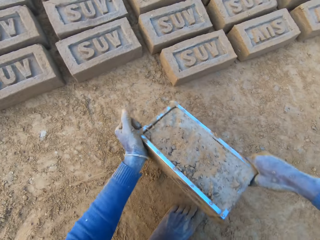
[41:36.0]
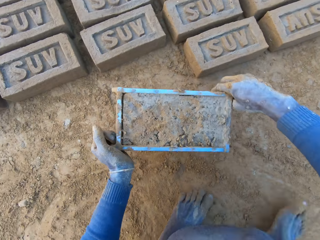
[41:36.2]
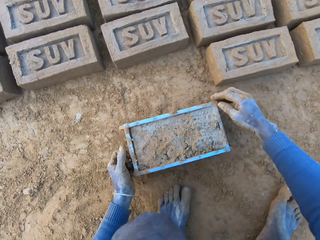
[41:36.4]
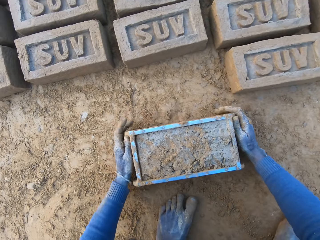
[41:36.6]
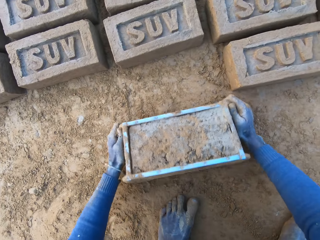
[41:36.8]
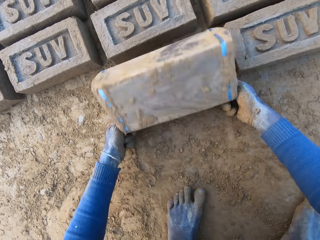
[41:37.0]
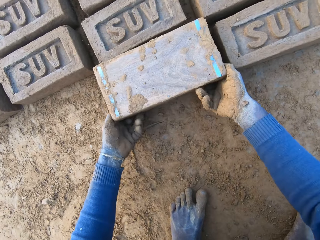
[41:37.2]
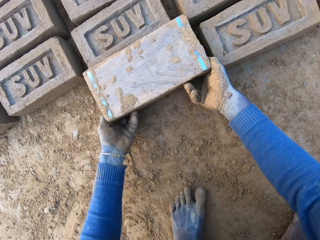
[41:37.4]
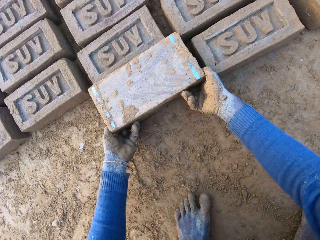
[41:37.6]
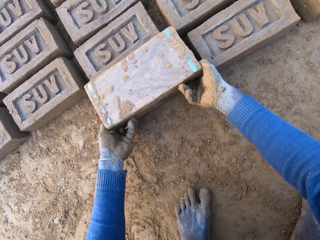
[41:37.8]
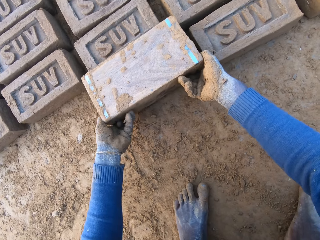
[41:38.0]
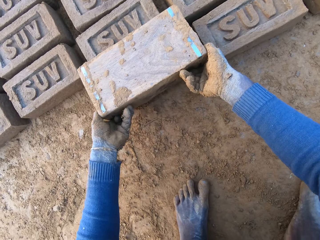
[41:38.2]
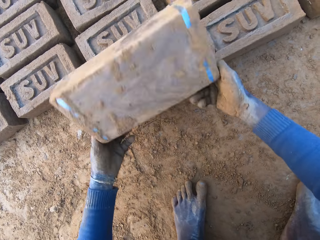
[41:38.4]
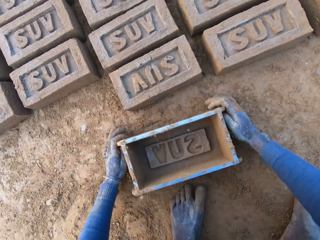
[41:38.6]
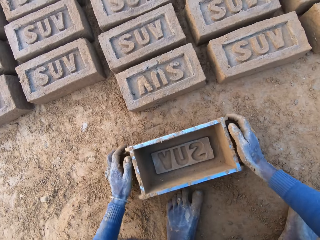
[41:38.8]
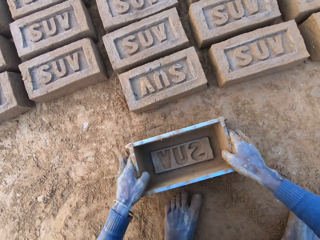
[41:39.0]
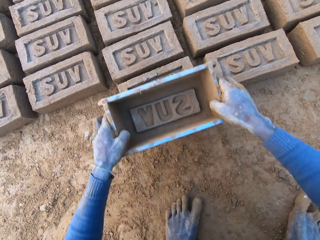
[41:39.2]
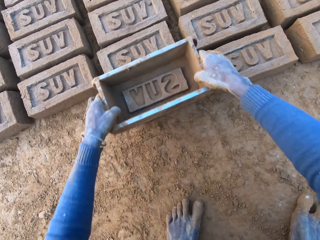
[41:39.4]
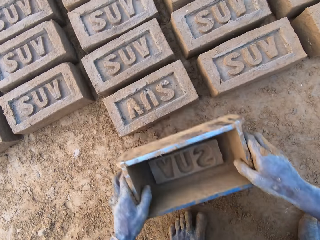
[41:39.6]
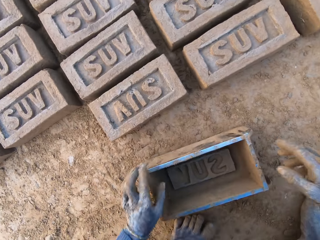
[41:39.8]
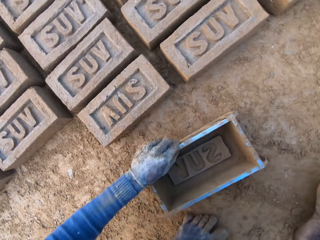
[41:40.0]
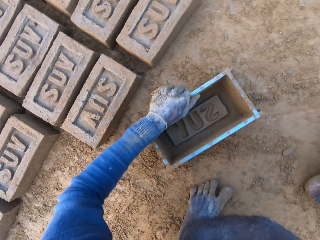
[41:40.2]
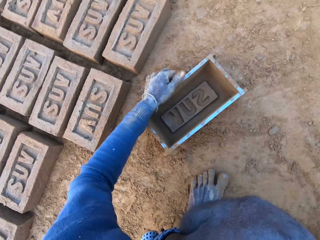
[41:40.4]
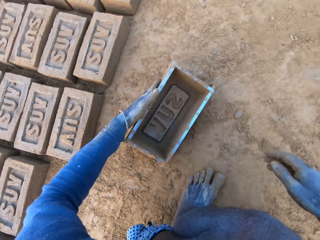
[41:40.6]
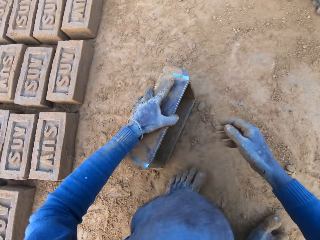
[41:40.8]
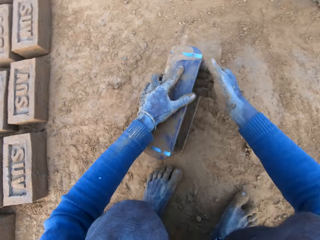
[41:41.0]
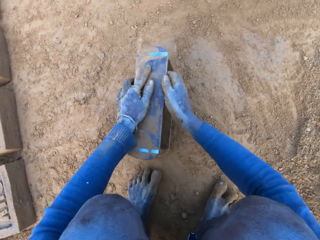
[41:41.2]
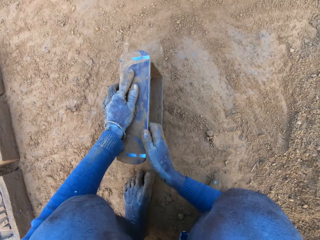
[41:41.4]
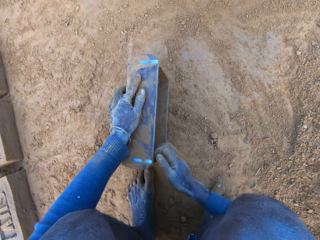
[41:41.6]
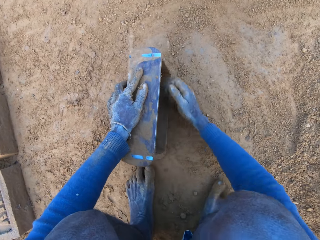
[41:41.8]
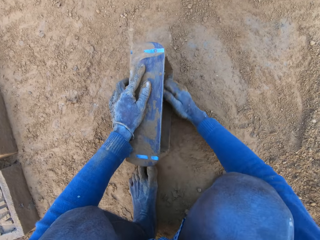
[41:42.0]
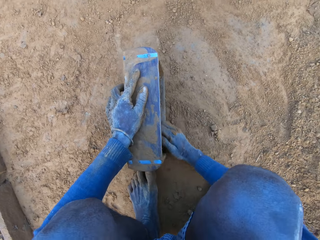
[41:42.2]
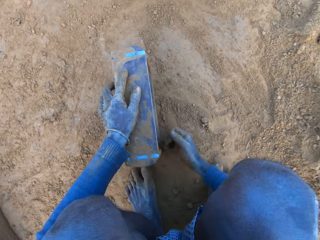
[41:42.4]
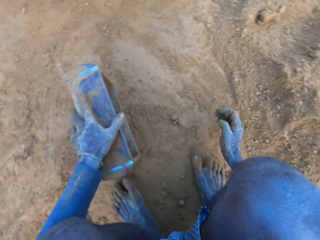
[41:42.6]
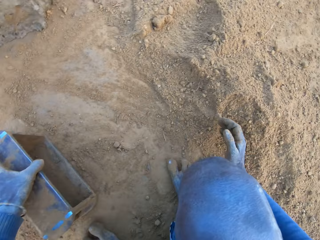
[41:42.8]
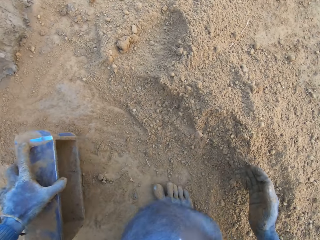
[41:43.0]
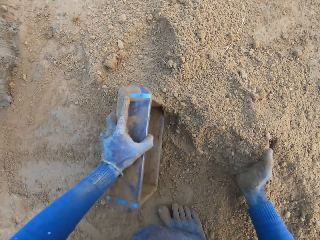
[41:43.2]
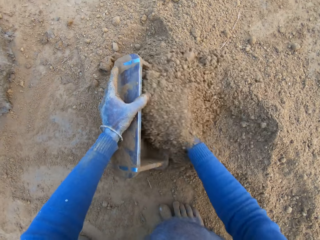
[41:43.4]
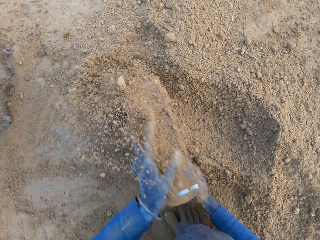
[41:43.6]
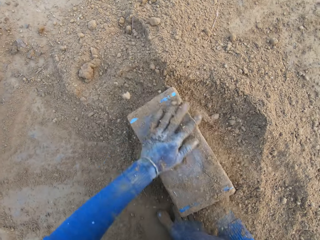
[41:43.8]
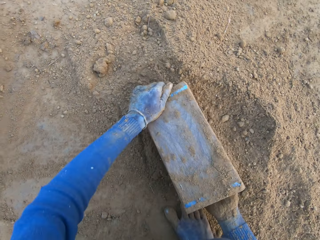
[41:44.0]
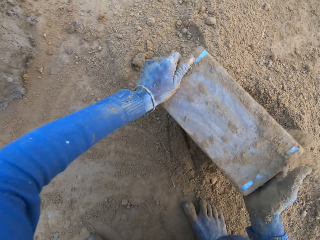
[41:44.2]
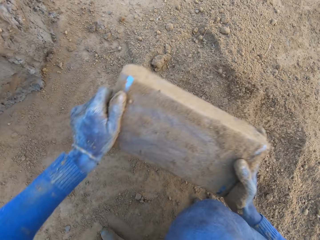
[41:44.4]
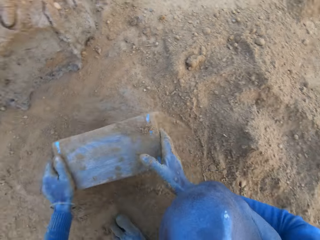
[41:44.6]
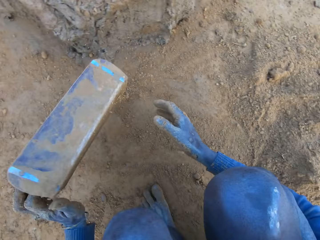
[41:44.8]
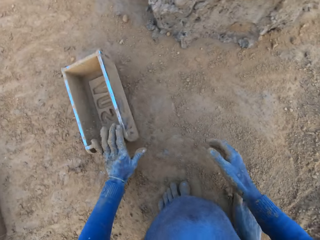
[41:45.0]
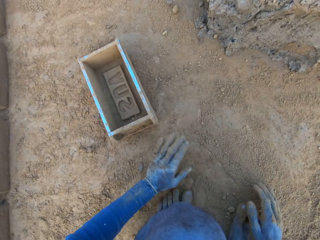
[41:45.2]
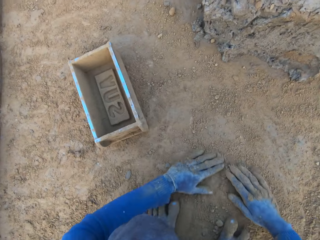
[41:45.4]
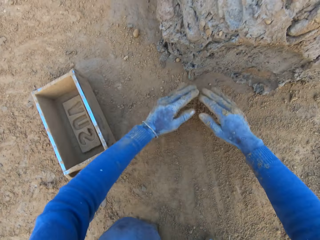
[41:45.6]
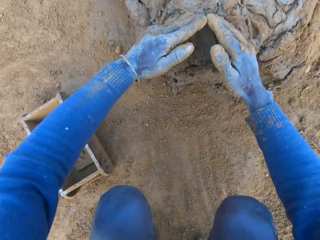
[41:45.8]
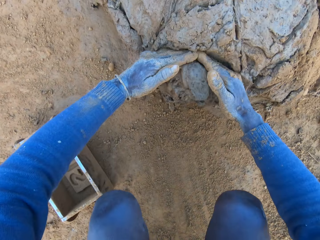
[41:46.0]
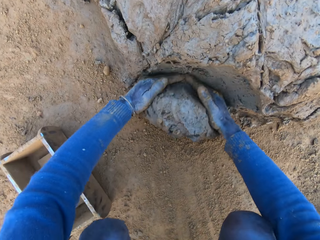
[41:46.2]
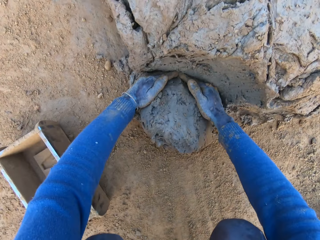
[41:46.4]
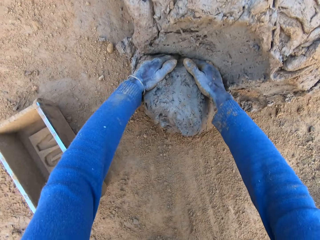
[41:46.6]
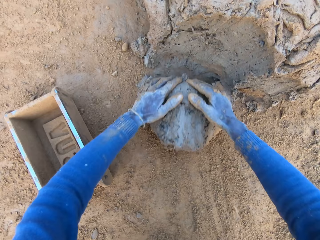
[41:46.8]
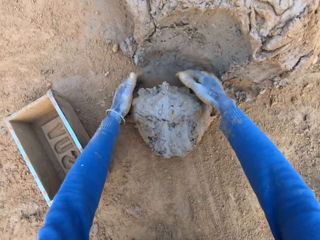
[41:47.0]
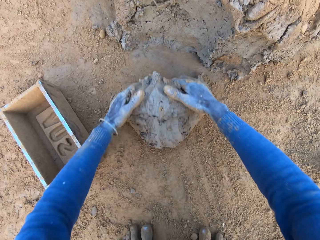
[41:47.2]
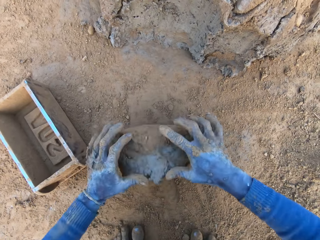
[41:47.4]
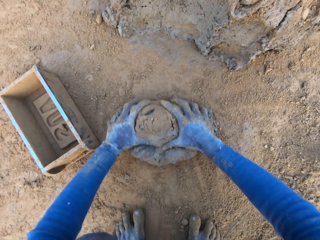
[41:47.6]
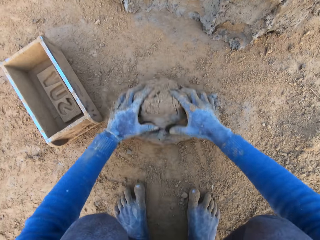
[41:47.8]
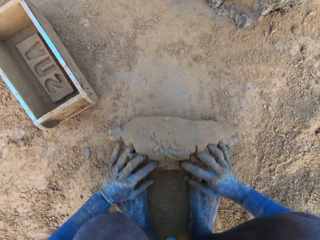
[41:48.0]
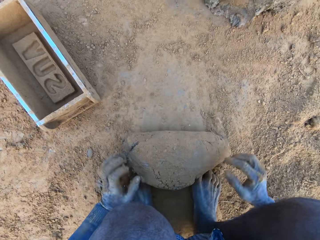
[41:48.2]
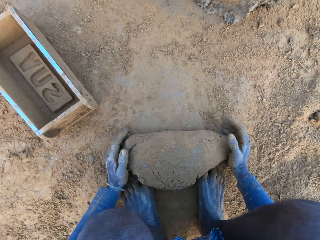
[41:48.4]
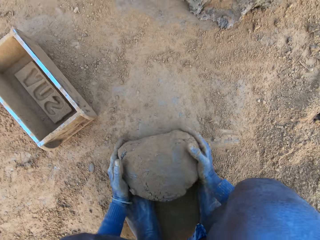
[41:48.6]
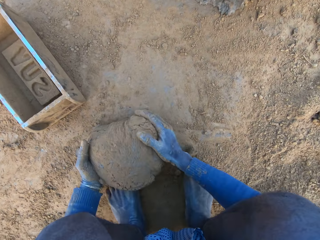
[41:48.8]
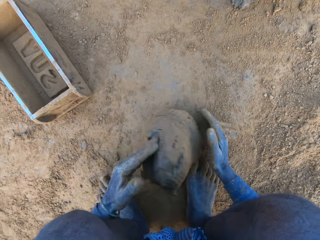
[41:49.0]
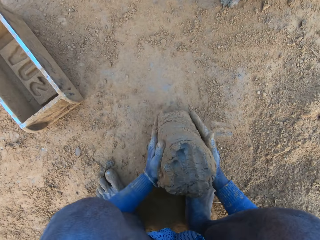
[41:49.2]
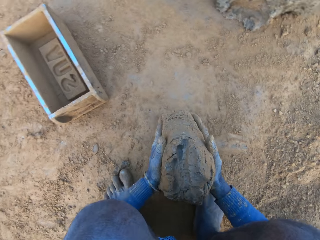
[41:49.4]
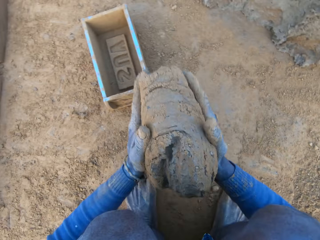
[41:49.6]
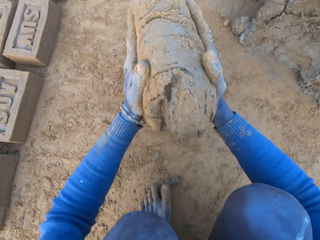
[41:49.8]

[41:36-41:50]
The camera wearer moves towards the bricks. He carries the iron brick mold or container from the ground with his two hands. He hits the container on the ground. He drops the iron brick mold on the ground beside other bricks. He turns the iron brick mold on the ground. He lifts up the container and hits the container on the ground. He drops the iron brick mold on the ground. He picks up the container and presses on the brick with the container. He hits the brick with the iron brick mold in his hands. He drops the iron brick mold on the ground. He moves towards the clay or concrete and wipes the container with his right hand. He removes the concrete from the iron brick mold with his right hand. He moves his hand away from the container and fetches sand with the container and his hand. He pours the sand from the ground into the iron brick mold with his right hand. He turns the container and wipes the back of the container with his hand. He removes the sand from the iron brick mold. He lifts up the container and hits the container on the ground. He drops the iron brick mold on the ground. He drags his hands on the sand and moves his hands towards the clay. He cuts a portion of the concrete from a heap of concrete with his hands. He rolls the clay on the sand. He mixes the concrete with his hands. He presses on the clay with his hands.

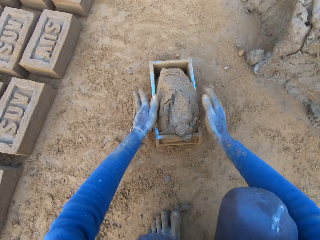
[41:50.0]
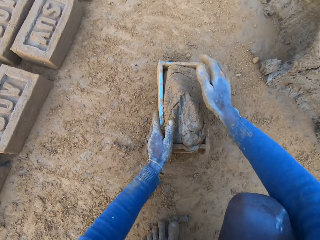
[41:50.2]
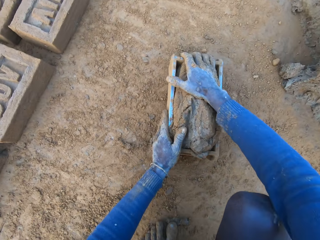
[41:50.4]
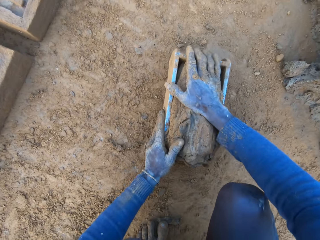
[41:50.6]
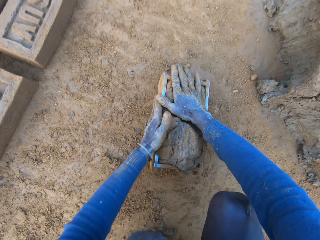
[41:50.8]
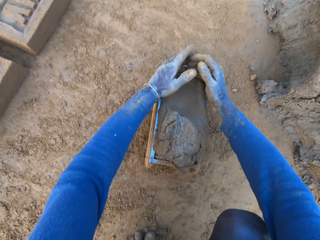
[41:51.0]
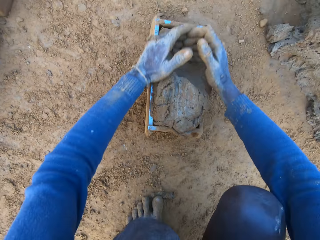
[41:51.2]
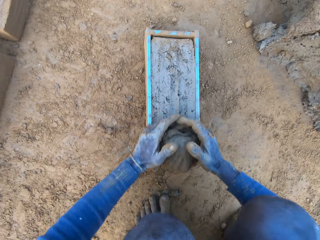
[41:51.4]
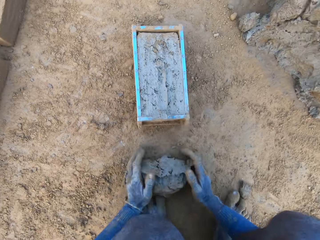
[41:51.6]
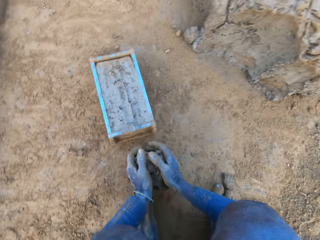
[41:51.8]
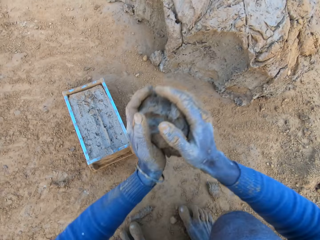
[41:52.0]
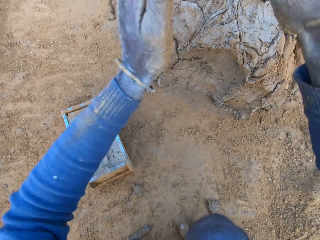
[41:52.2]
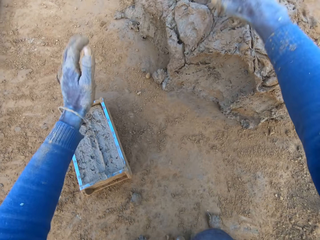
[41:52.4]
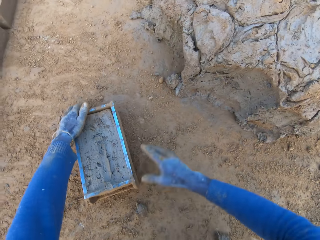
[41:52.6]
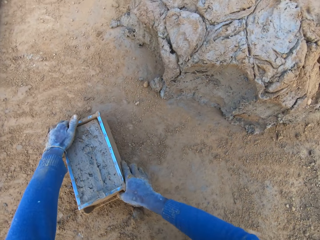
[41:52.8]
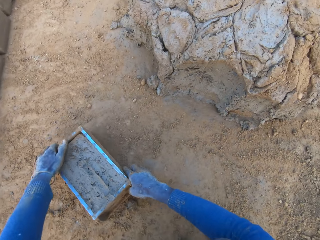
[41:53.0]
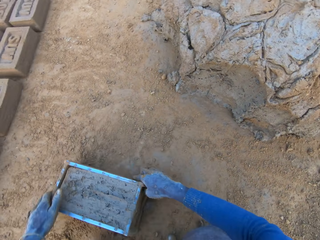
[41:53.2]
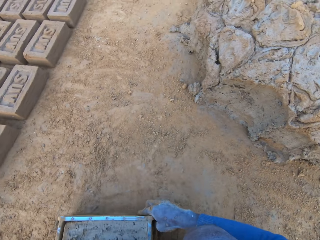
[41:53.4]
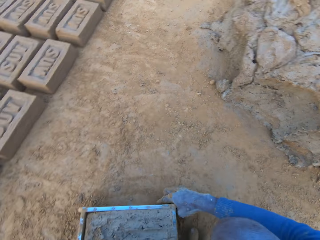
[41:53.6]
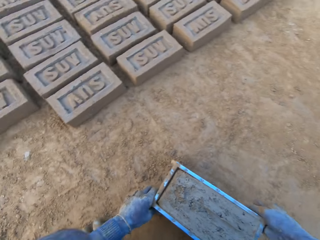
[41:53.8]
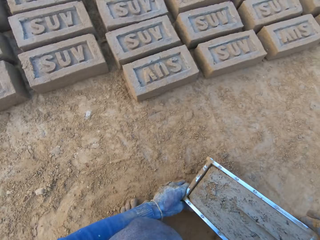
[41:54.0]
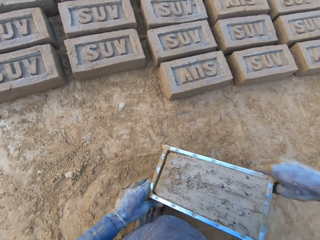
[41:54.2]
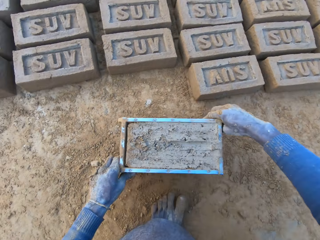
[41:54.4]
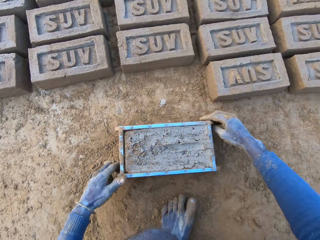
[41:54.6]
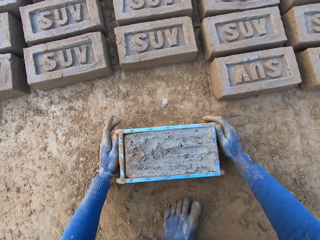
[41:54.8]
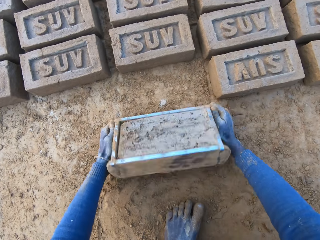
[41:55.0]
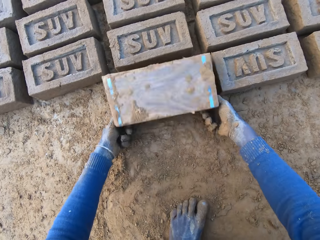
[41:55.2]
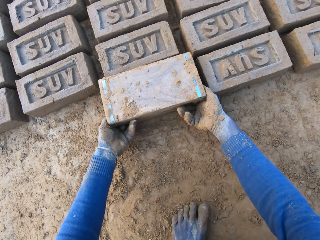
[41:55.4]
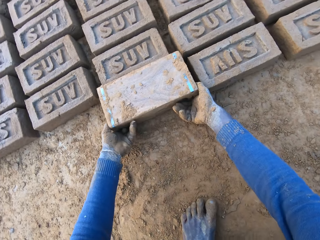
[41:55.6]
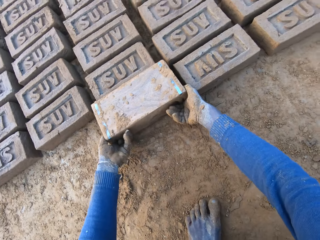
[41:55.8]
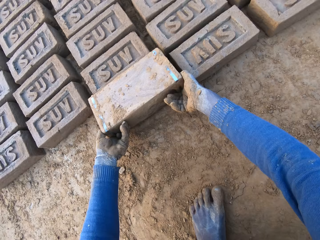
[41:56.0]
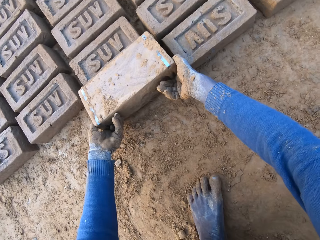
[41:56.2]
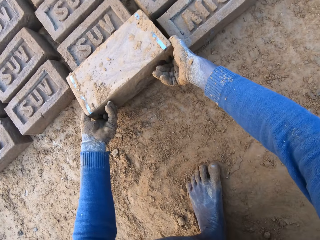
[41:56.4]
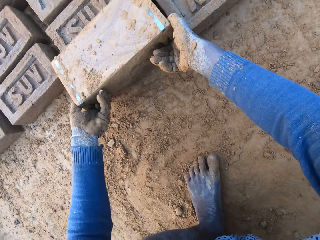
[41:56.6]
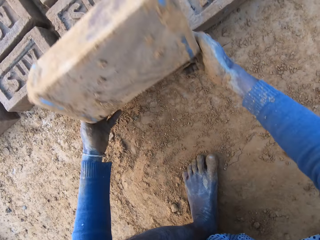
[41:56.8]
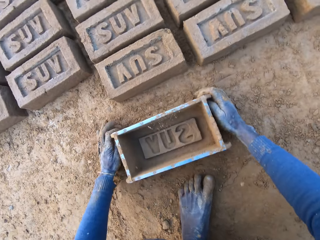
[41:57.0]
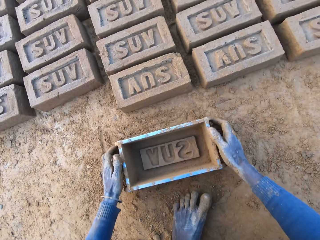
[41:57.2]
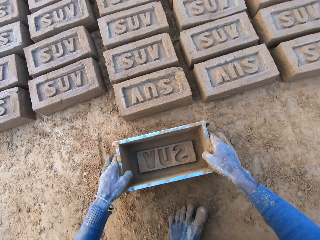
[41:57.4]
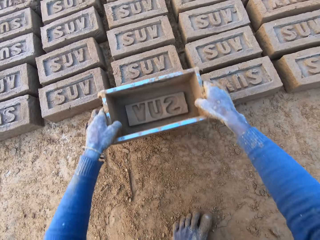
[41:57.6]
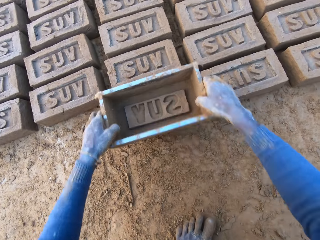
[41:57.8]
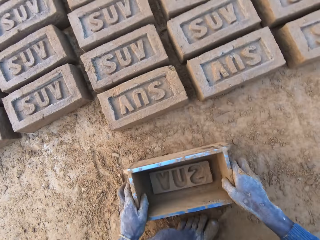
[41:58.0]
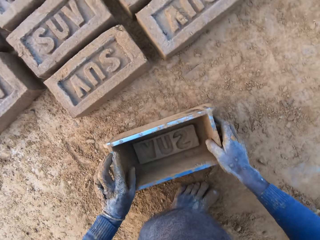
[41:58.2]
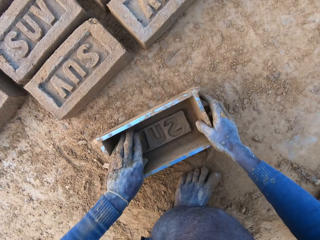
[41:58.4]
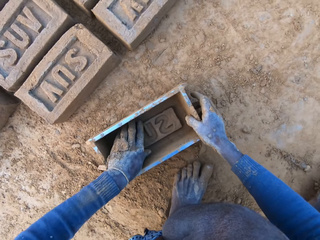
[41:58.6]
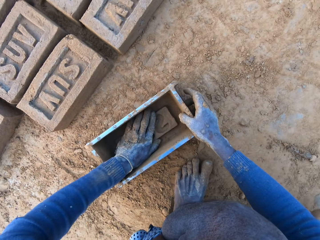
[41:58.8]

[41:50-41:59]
The camera wearer moves the clay or concrete towards the container or iron brick mold. He drops the concrete in the iron brick mold on the ground. He holds the container with both his hands and adjusts the container. He cuts the excess clay with his hands. He removes the excess concrete from the iron brick mold. He picks up the clay. He drops the excess concrete on the heap of concrete on the ground. He picks up the container. He shifts the iron brick mold on the ground with his hands. He moves towards the bricks. He hits the container on the ground. He turns the iron brick mold on the ground. He lifts up the container. He hits the container on the ground. He drops the iron brick mold on the ground. He picks up the container. He presses on the brick with the container. He hits the brick with the iron brick mold in his hands. He hits the container on the ground. He drops the iron brick mold on the ground. He places his left hand inside the container.
